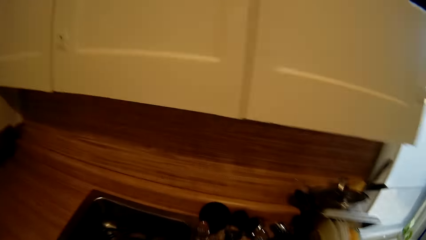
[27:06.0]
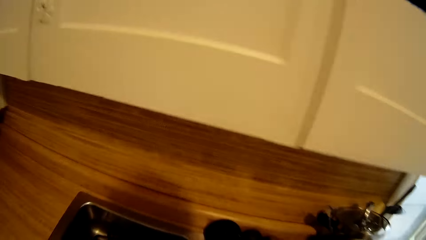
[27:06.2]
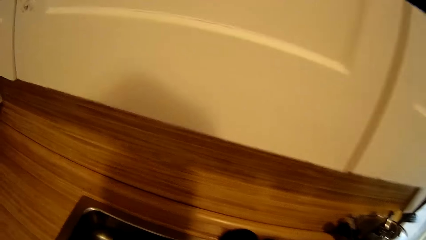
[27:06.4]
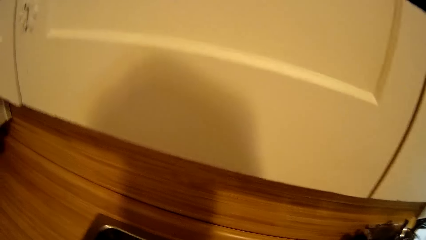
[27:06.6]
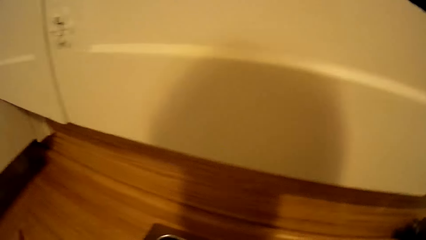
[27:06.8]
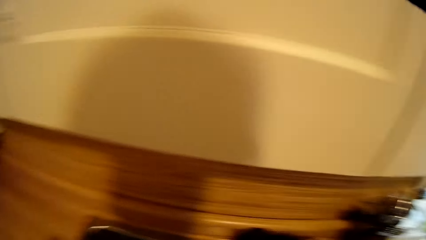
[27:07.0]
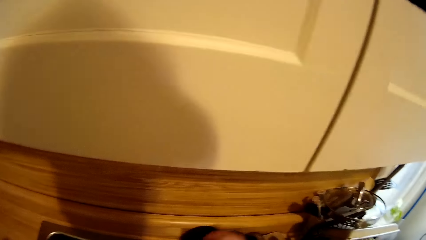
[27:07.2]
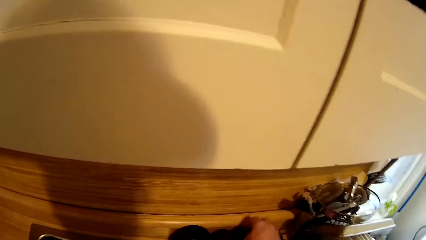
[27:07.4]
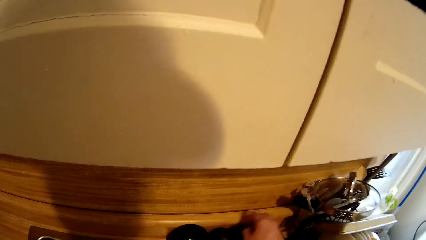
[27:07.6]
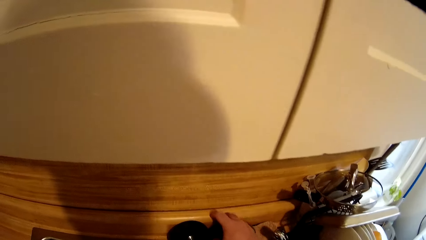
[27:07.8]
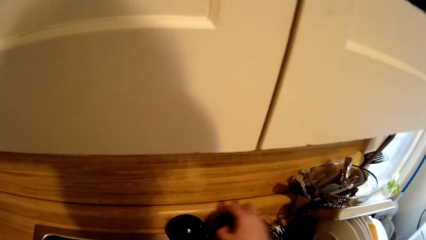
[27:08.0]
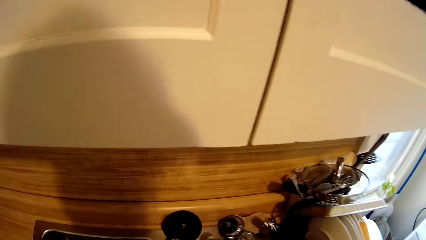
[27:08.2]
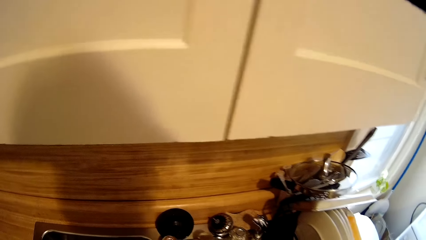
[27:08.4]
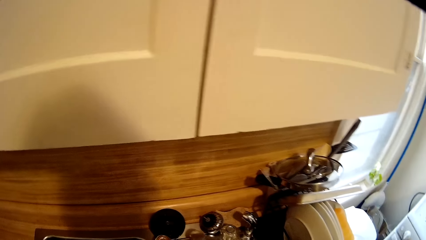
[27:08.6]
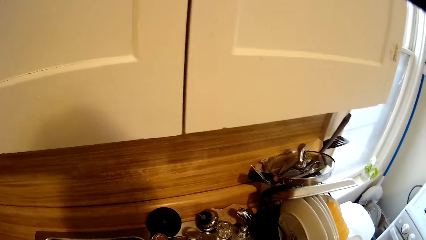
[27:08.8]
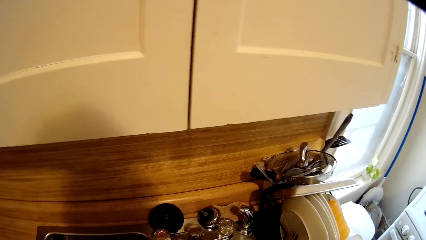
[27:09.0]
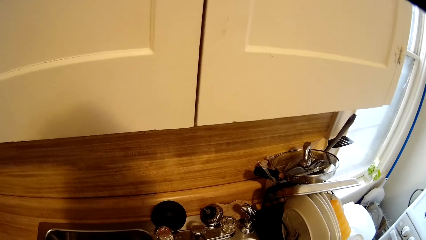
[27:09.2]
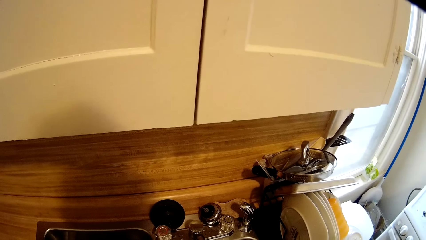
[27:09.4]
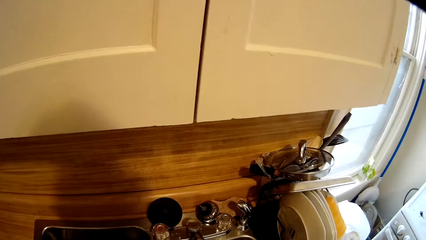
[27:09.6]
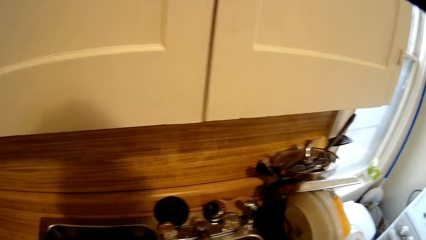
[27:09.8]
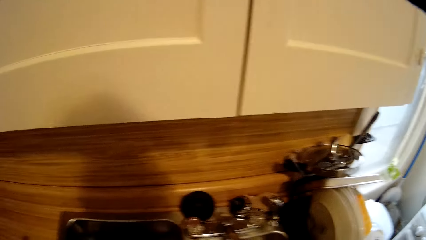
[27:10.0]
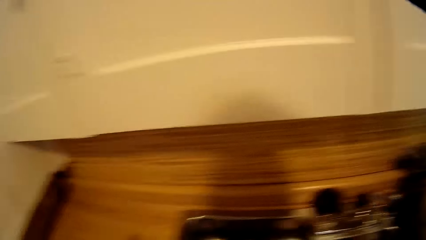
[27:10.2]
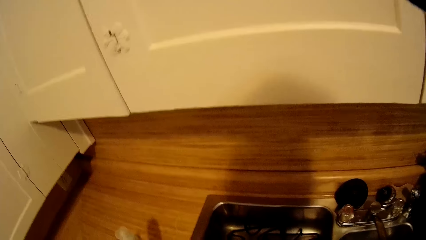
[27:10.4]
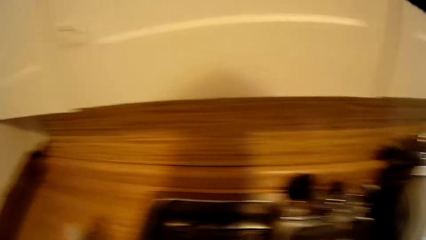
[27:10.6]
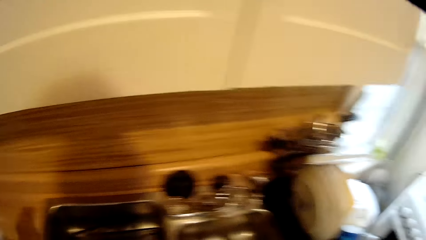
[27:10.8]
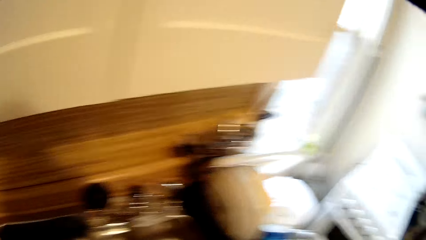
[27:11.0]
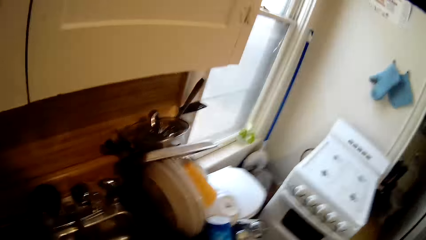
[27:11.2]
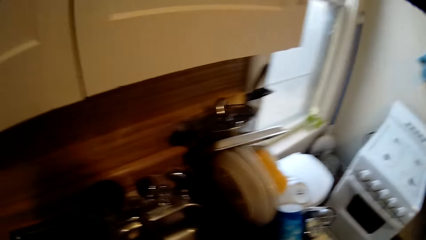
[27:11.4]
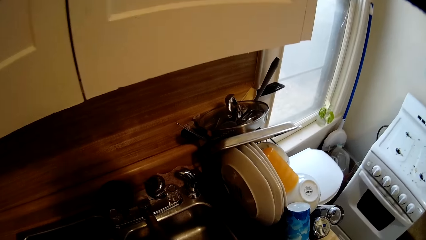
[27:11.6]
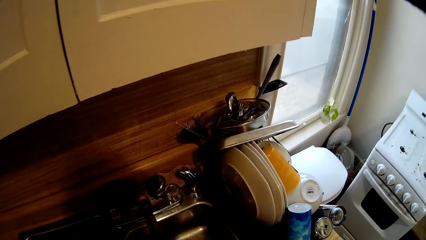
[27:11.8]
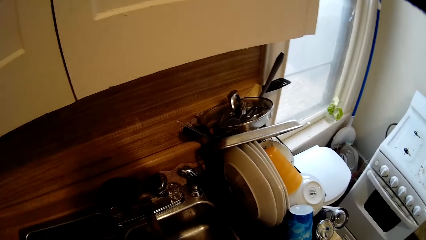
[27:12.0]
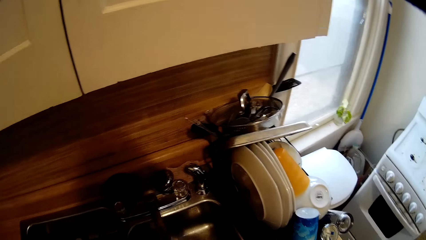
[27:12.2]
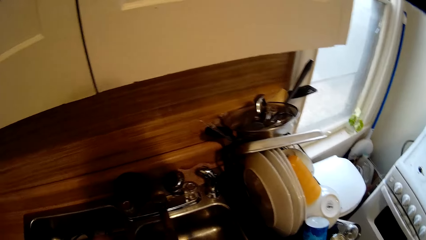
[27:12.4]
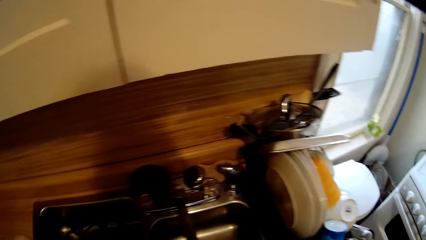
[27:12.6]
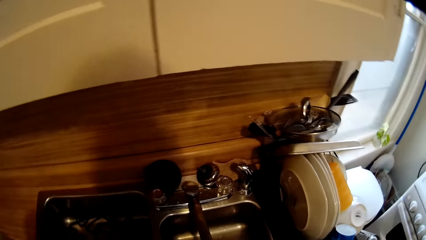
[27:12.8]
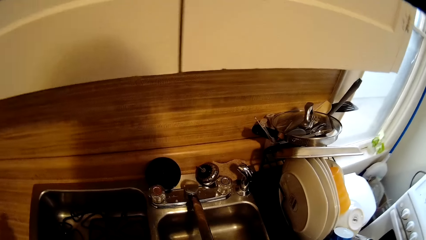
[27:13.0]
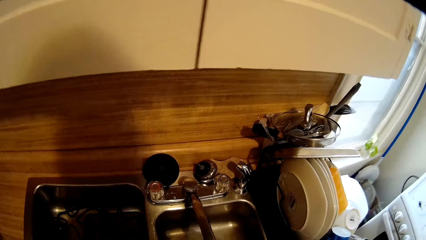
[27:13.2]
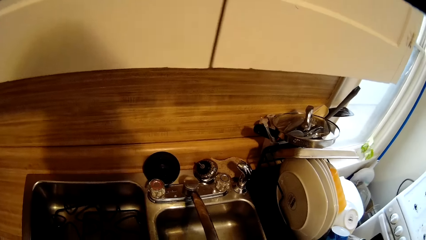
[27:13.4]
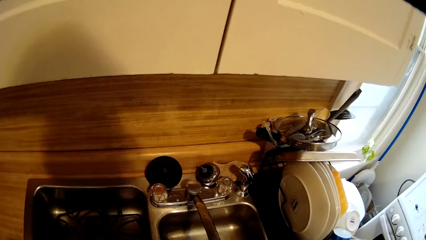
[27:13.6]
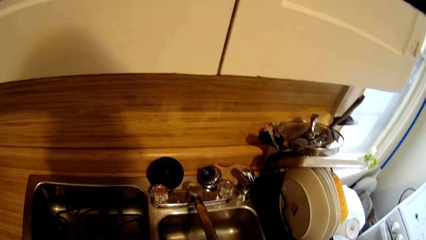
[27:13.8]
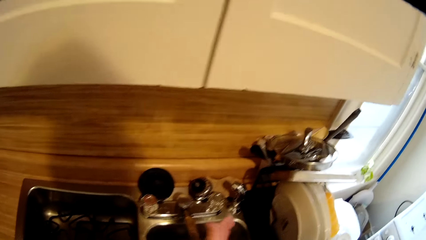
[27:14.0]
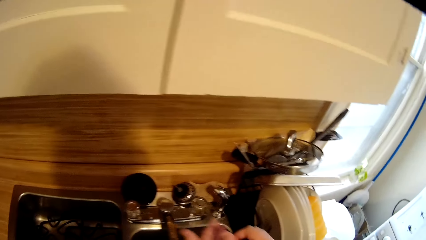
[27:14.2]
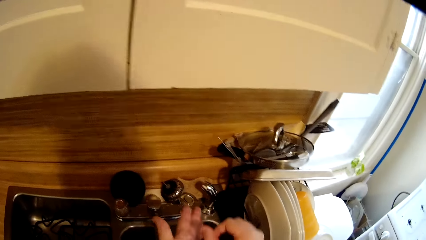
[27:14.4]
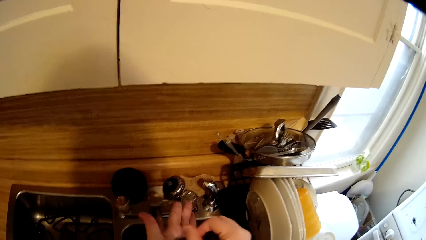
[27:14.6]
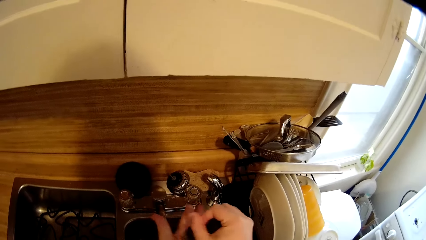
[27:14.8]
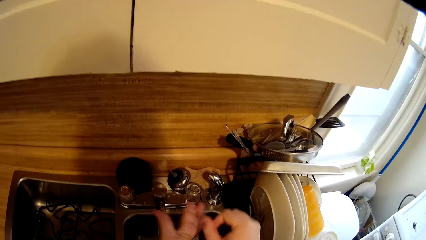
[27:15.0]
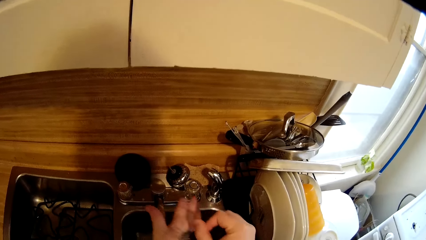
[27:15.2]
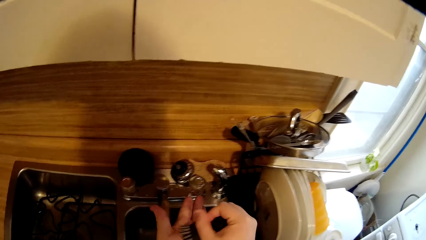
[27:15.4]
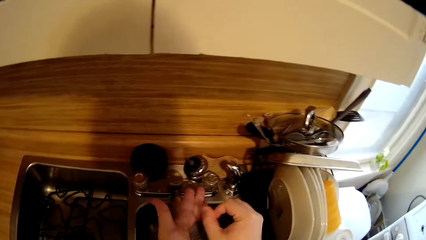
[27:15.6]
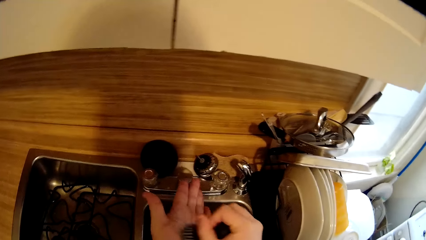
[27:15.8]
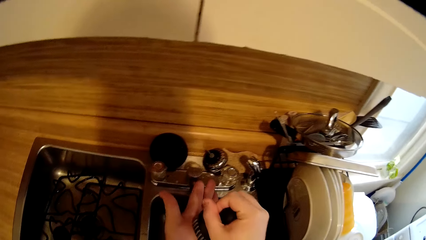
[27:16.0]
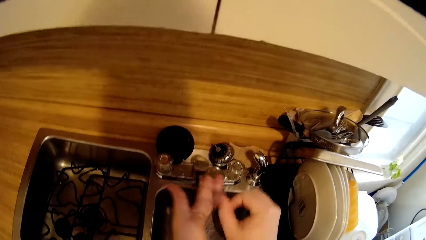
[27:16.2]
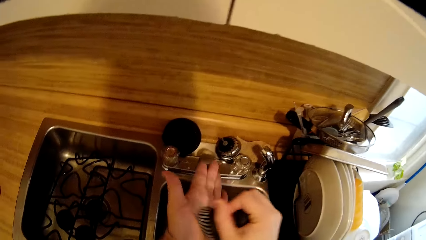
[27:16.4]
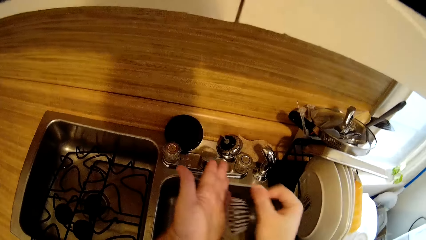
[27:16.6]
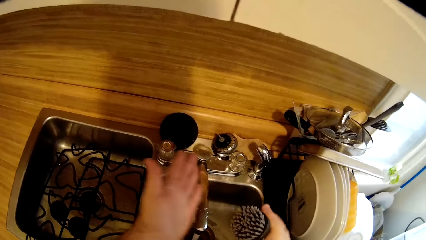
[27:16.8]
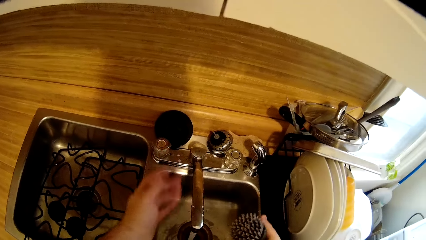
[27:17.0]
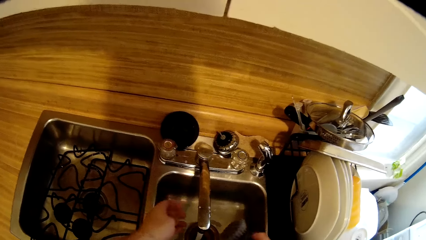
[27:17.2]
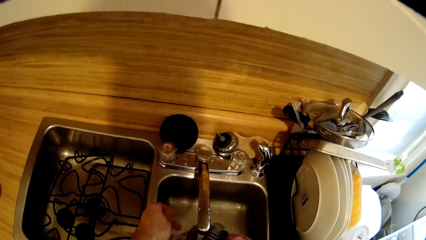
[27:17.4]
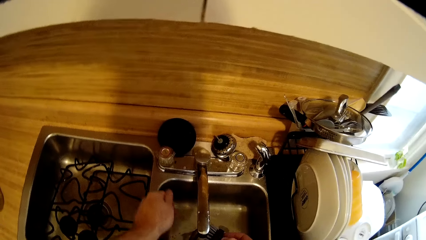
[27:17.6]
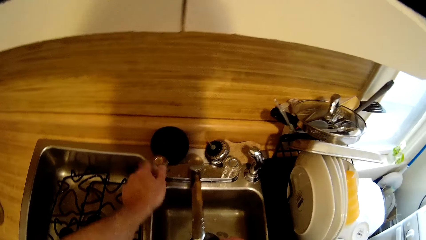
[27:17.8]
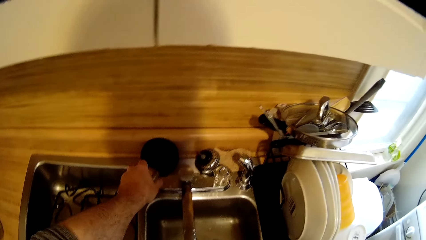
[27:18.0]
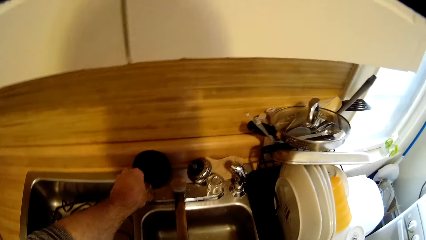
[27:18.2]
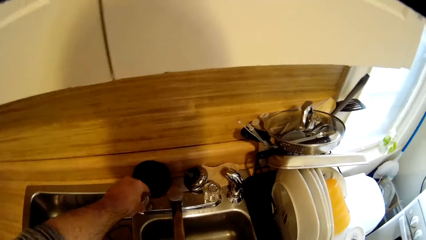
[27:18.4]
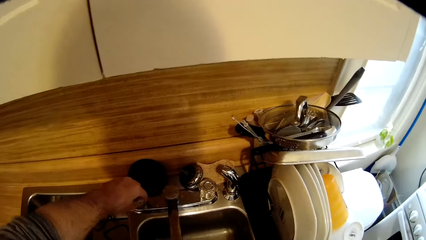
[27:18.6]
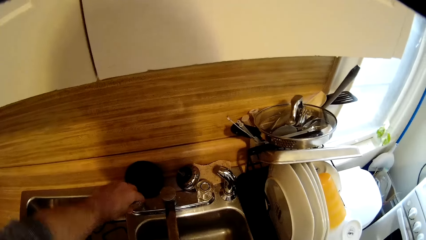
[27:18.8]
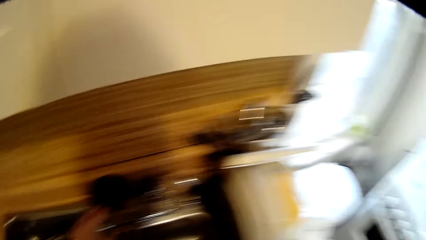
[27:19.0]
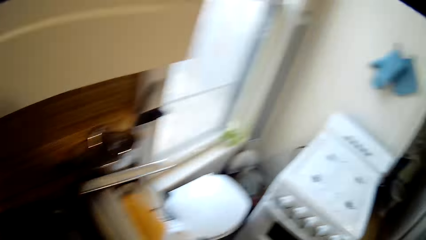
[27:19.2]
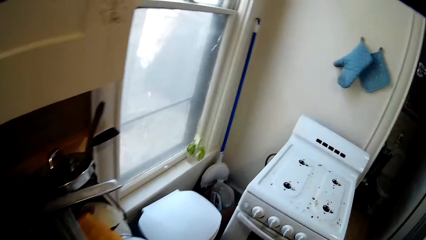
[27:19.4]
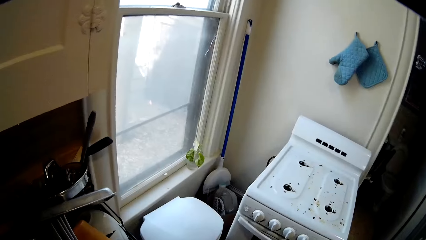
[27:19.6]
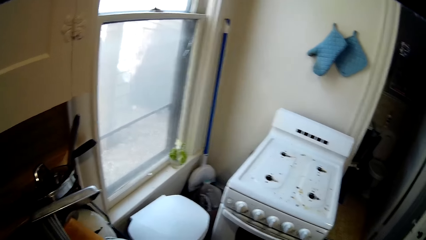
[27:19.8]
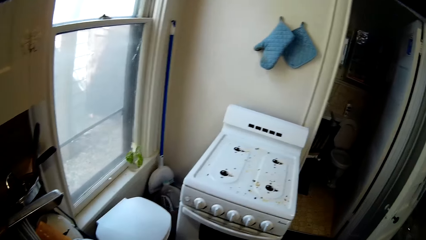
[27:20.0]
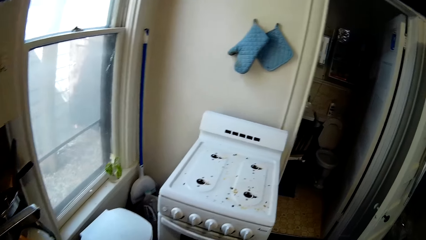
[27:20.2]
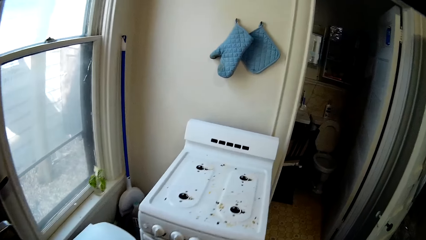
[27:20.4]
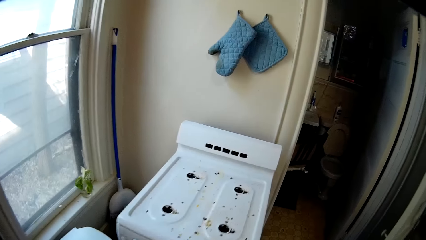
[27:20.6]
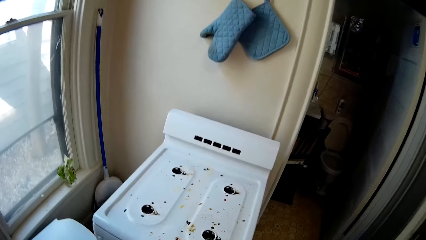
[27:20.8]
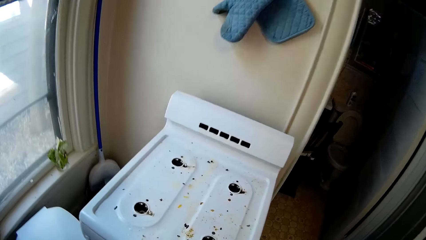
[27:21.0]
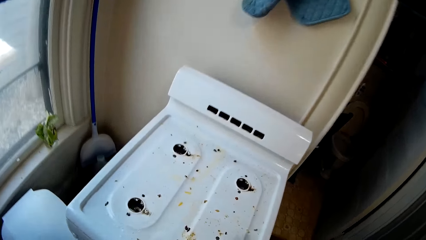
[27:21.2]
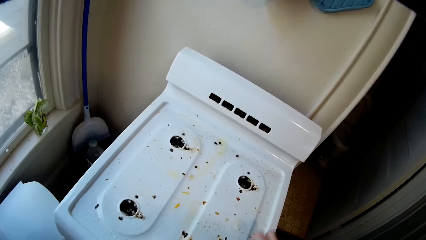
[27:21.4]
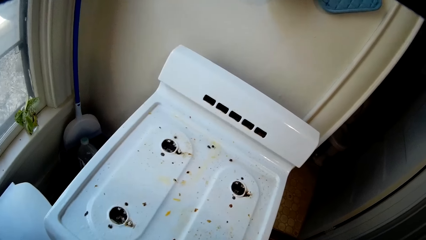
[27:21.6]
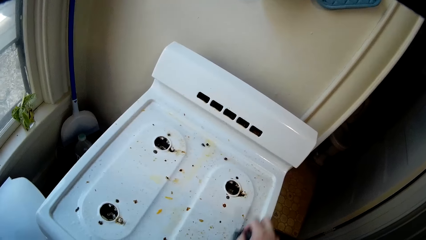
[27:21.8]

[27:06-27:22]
The camera wearer touches something. They look around the kitchen. They turn on the water tap. They wet the washing brush. They close the water tap. They scrub the top of an oven gas cooker.
